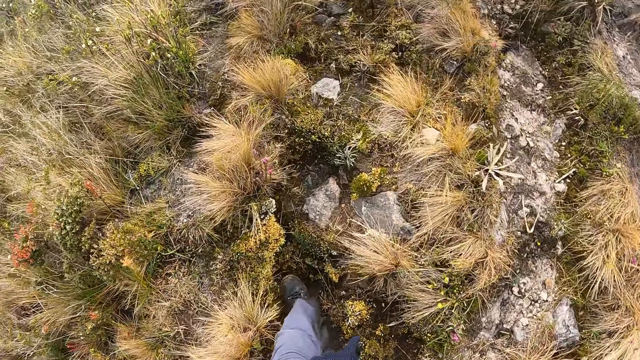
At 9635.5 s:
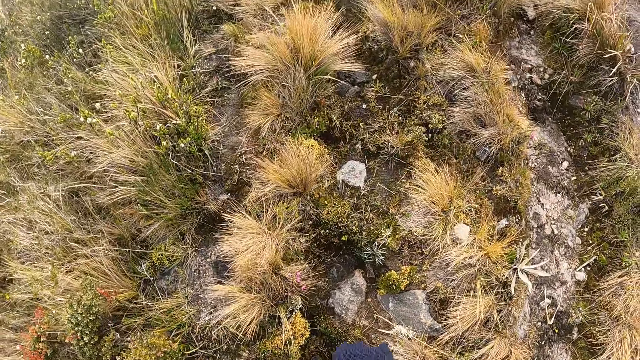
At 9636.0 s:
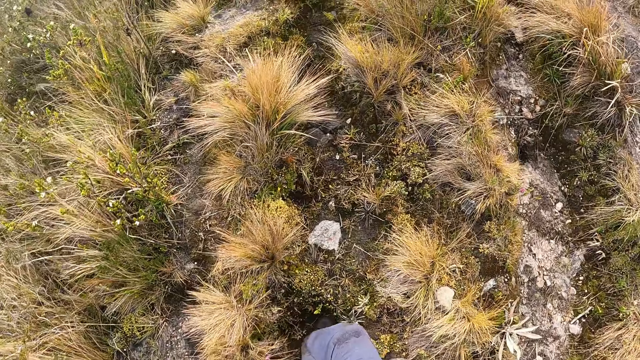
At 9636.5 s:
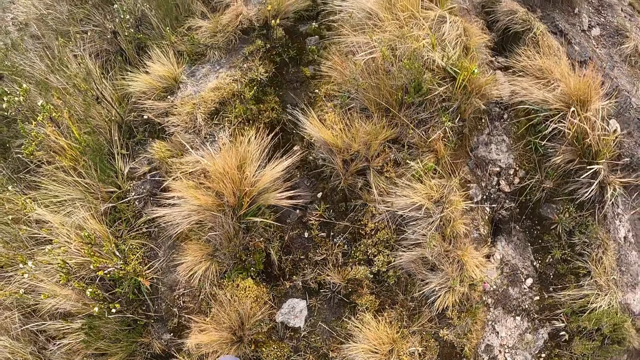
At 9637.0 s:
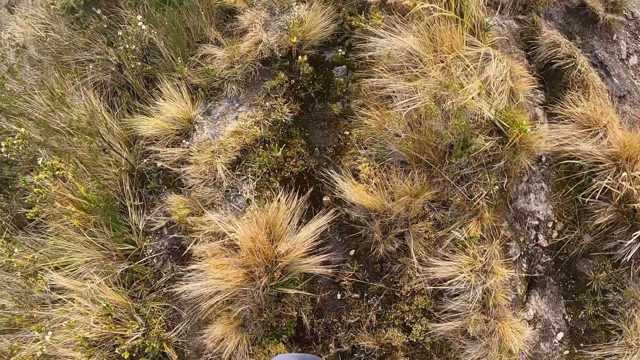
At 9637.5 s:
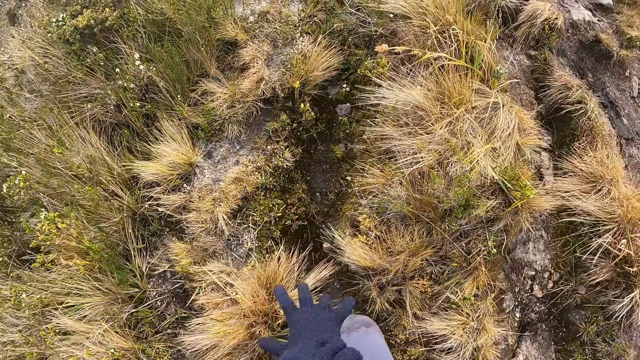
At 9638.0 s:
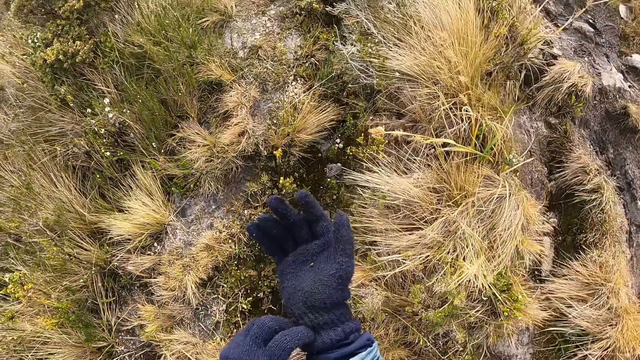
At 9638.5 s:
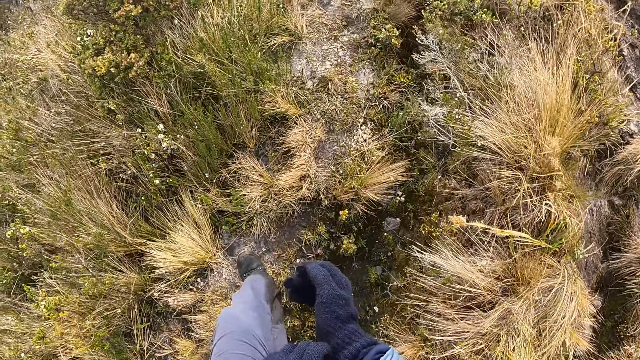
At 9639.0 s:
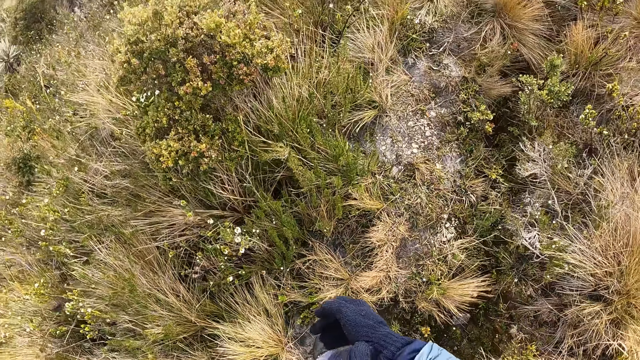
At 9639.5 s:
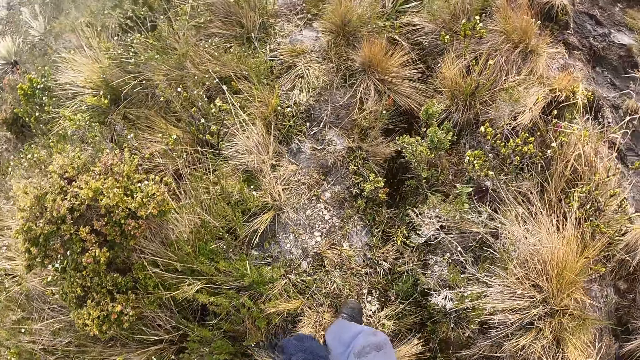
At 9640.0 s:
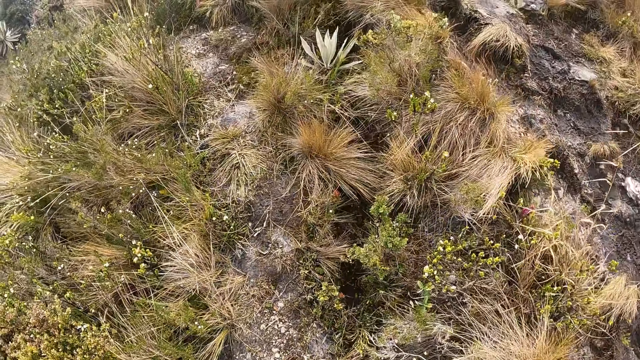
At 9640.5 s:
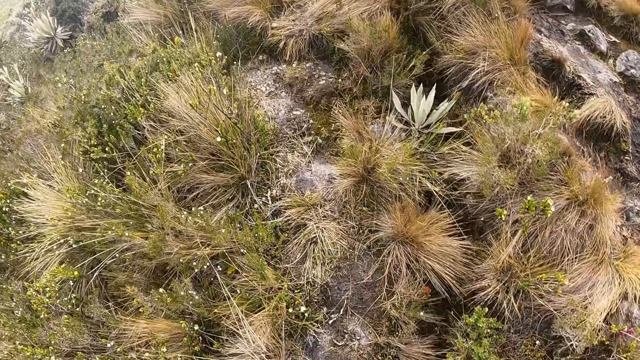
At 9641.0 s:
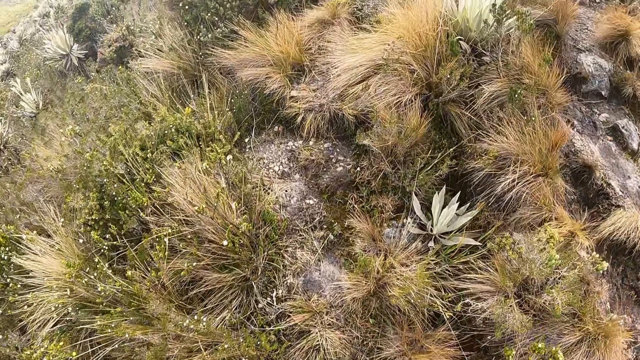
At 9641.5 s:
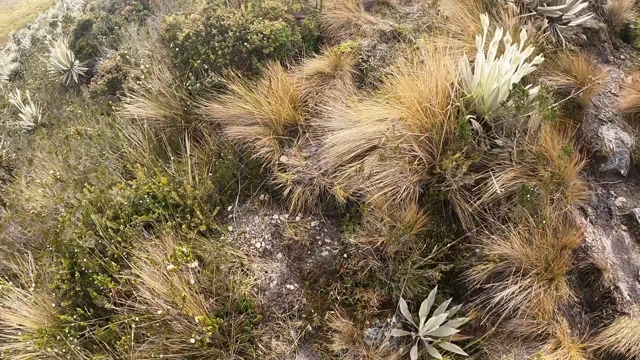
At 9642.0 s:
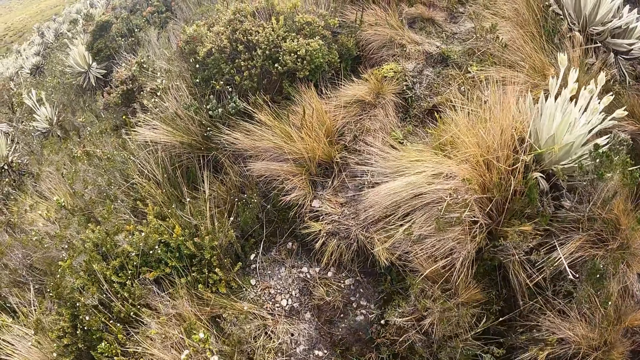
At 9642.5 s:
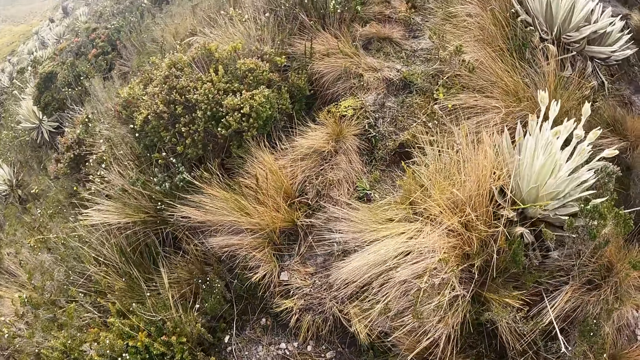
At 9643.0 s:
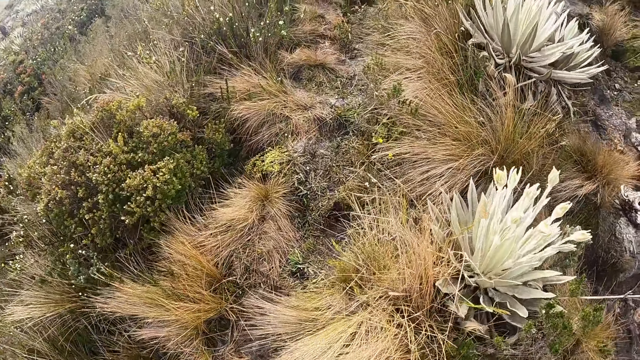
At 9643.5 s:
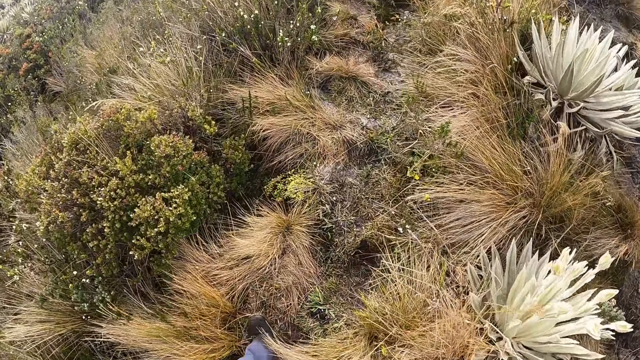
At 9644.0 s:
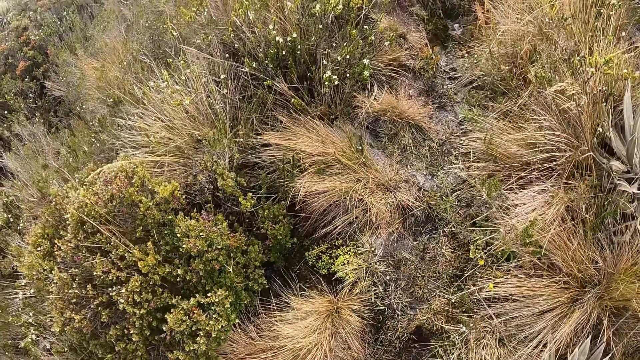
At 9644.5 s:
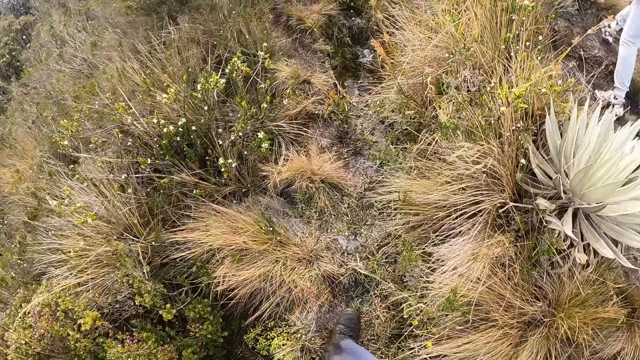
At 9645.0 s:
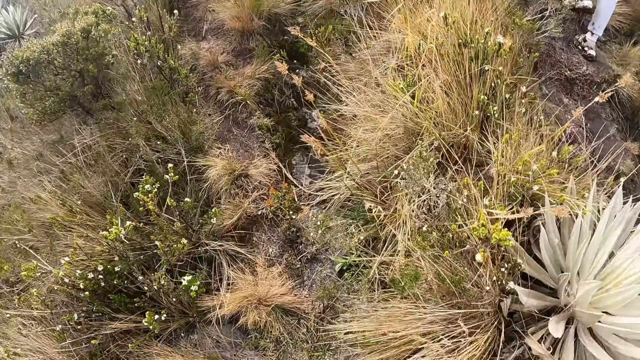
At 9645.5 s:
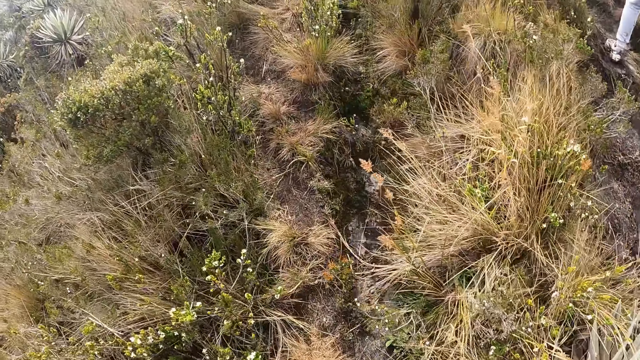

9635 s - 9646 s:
The camera wearer adjusts a glove. They walk around.

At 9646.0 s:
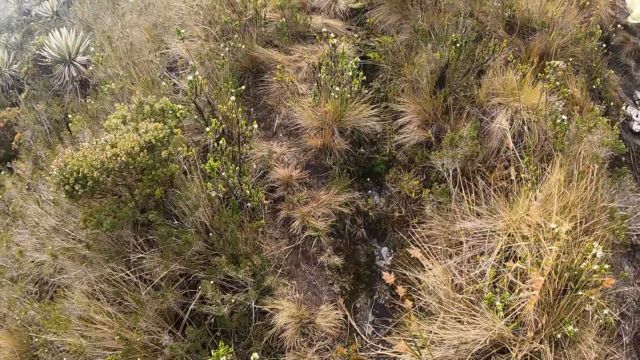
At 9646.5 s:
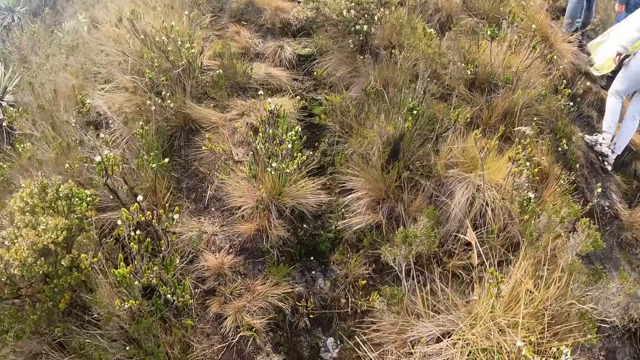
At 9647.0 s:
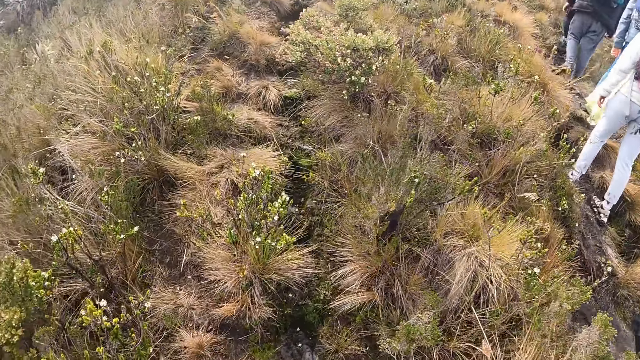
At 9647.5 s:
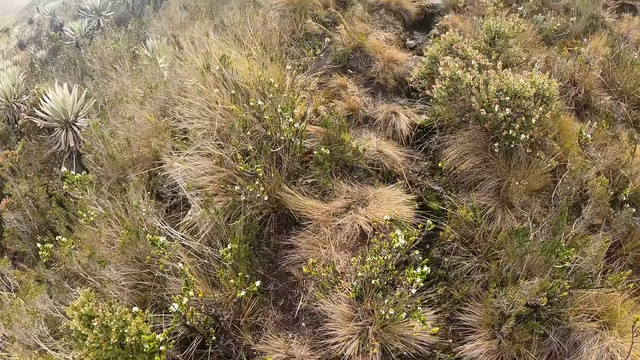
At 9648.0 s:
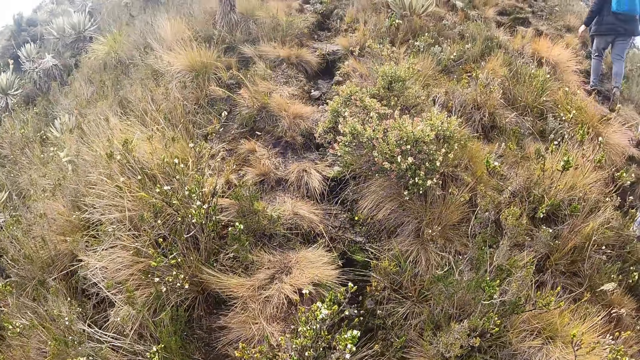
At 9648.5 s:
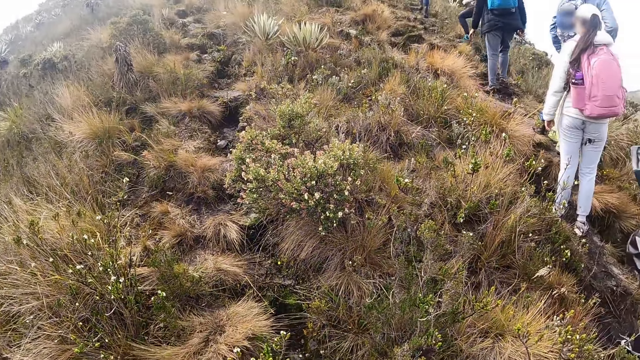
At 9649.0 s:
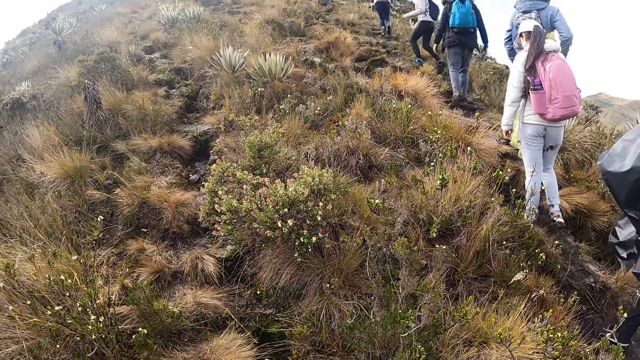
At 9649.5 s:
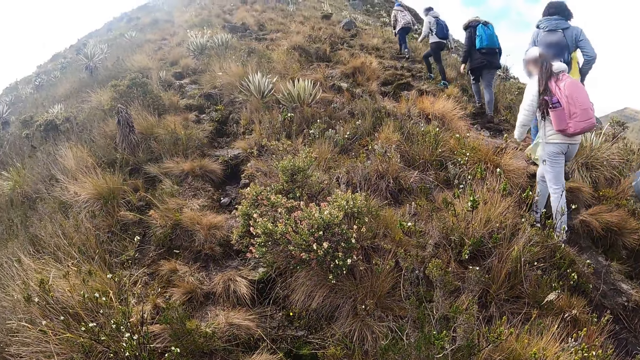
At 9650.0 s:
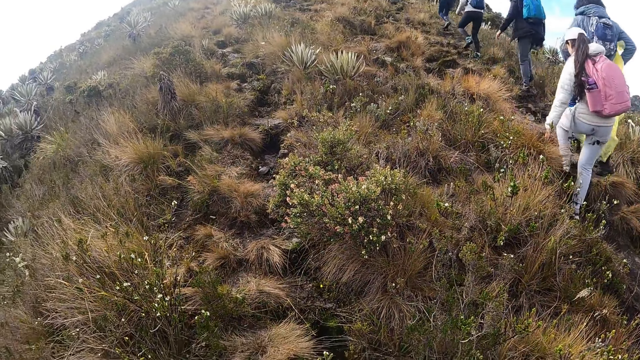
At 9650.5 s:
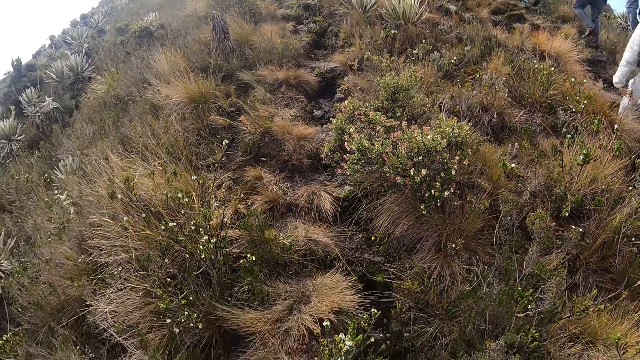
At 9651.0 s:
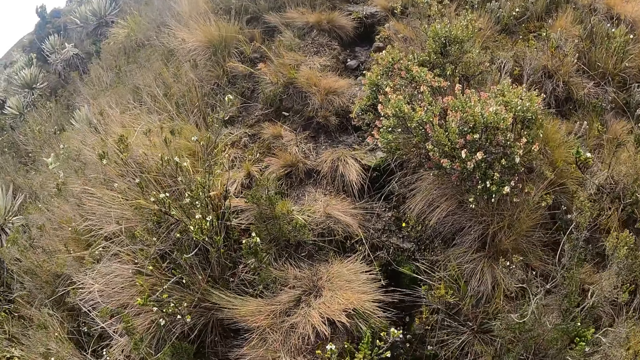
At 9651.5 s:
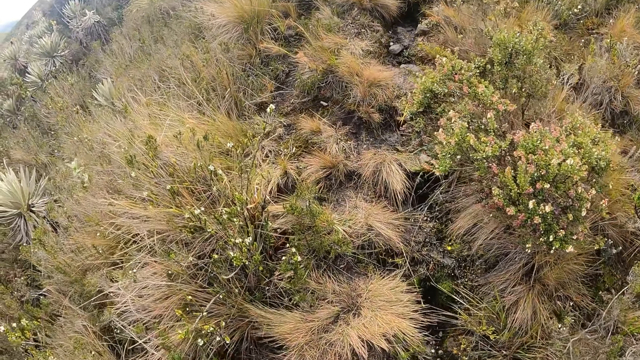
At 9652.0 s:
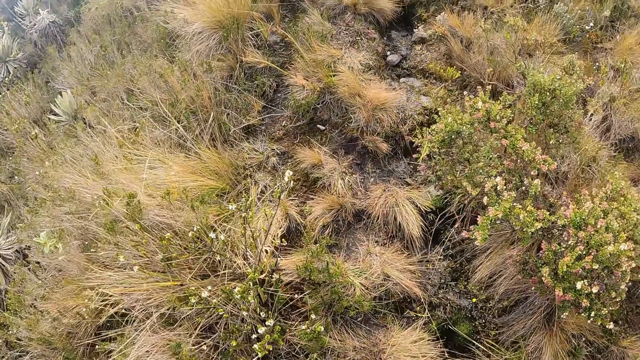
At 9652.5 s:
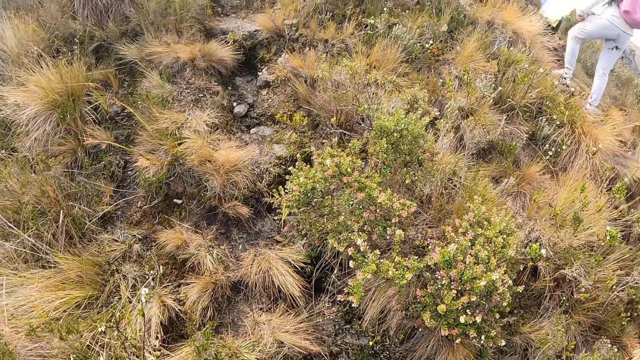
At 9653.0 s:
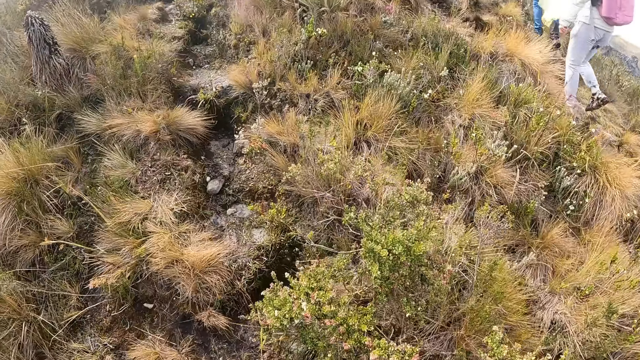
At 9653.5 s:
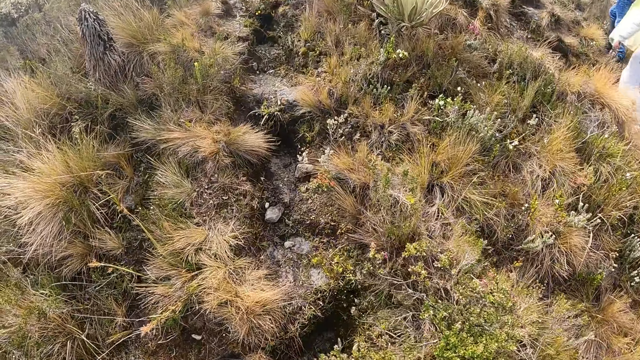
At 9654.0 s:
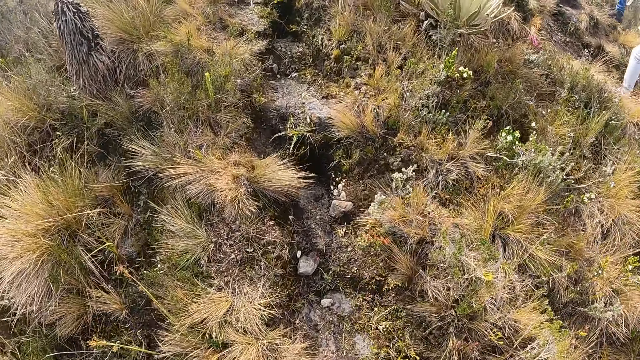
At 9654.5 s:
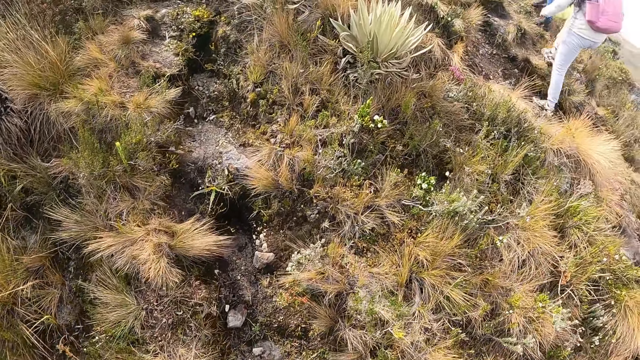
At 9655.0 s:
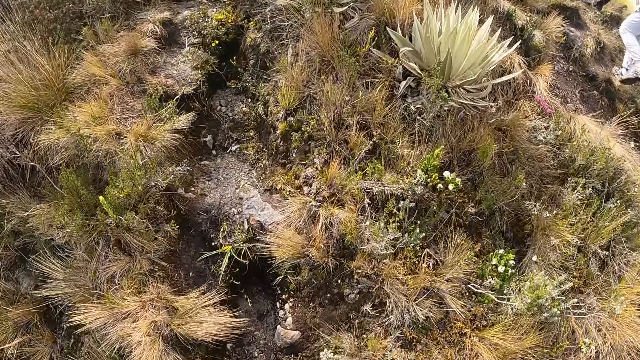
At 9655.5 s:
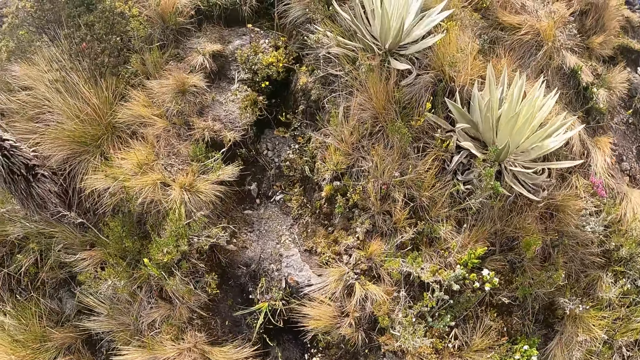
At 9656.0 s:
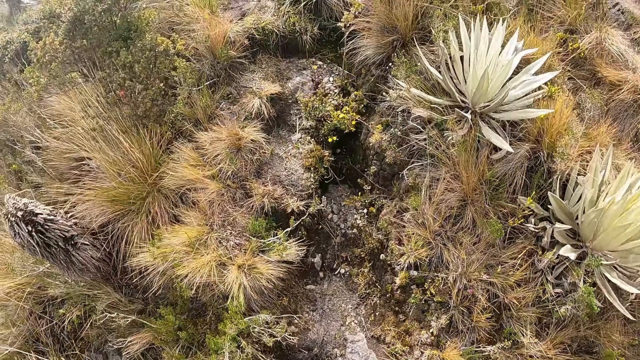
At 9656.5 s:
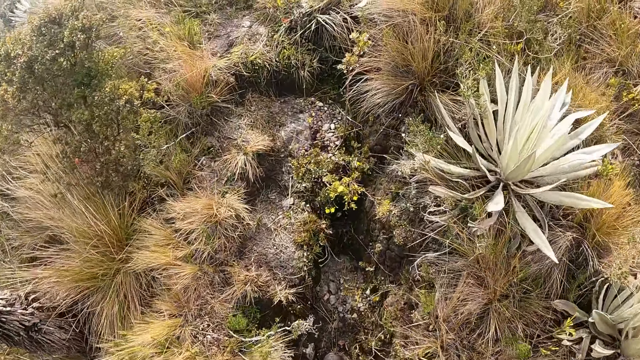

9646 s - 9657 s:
The camera wearer looks around the compound. They walk around the compound.
